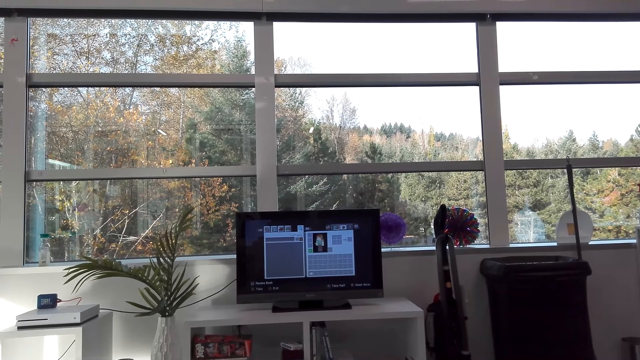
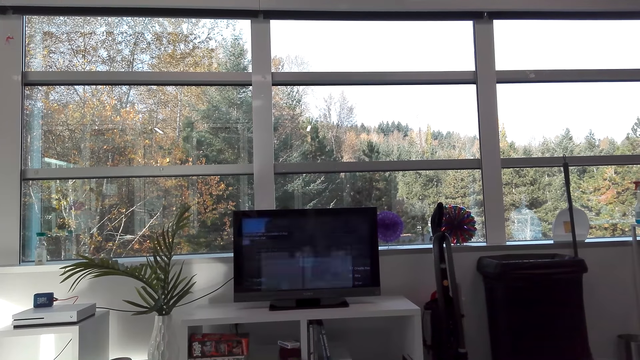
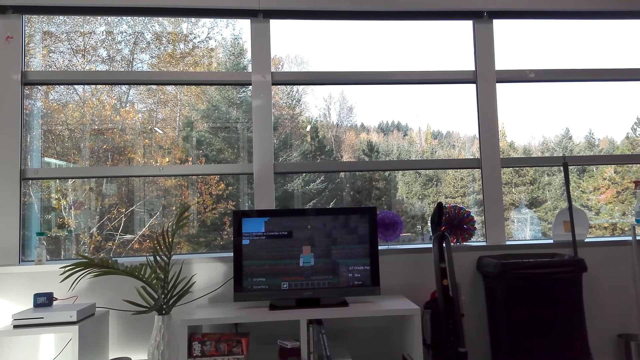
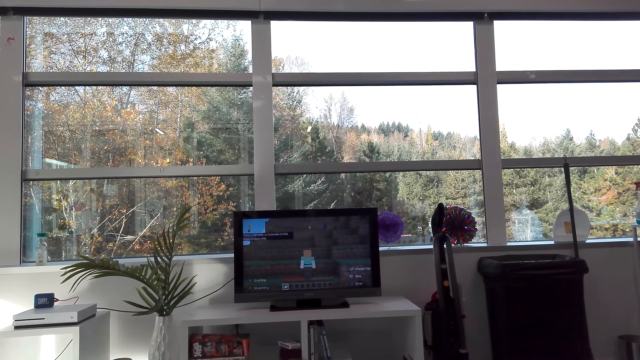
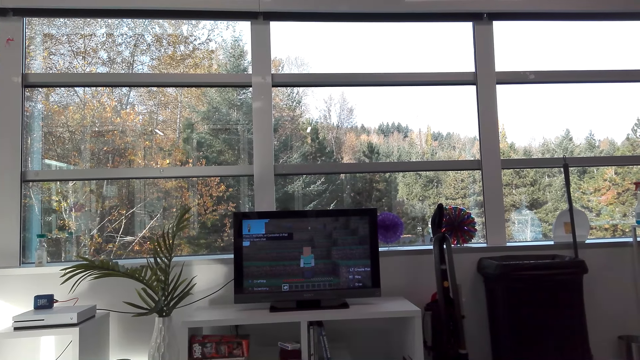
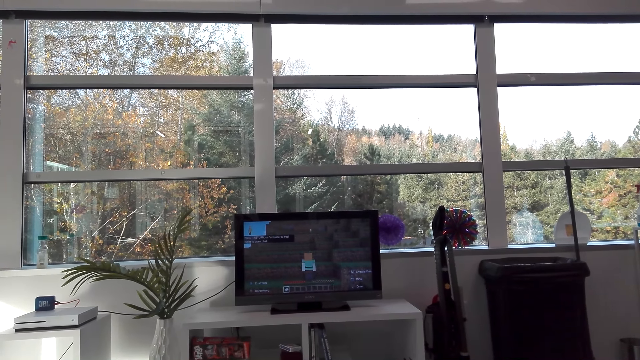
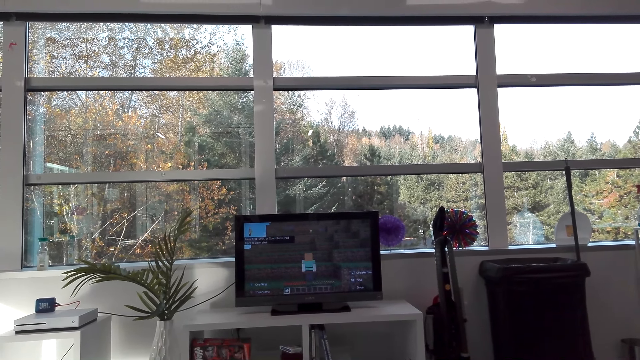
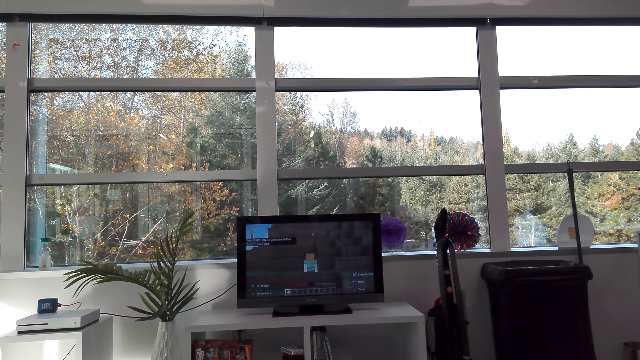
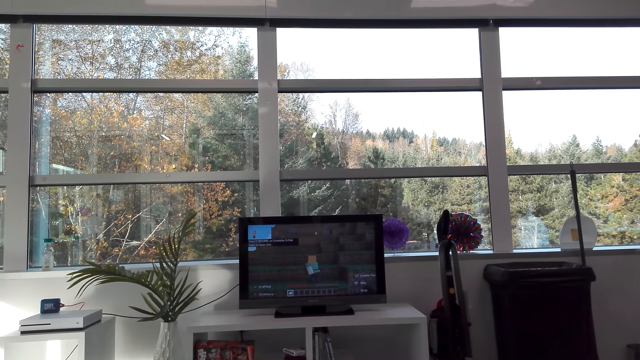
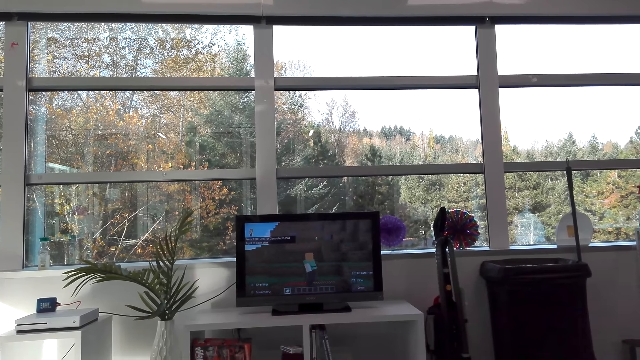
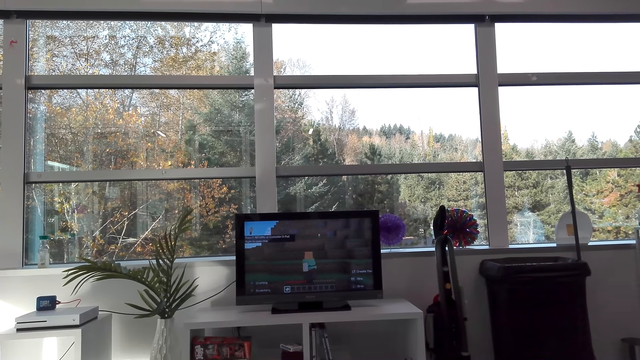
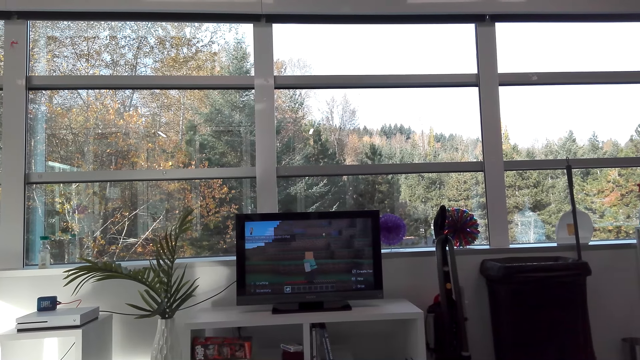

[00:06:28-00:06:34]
The camera wearer talks with a person.

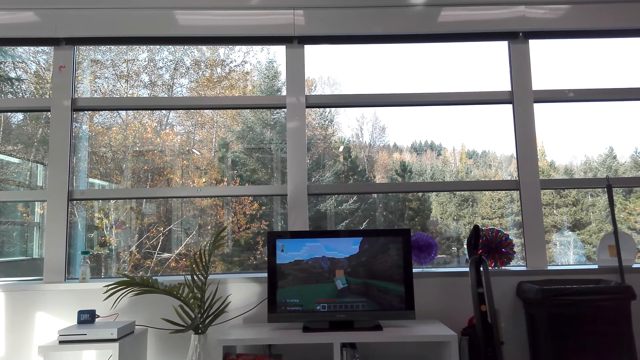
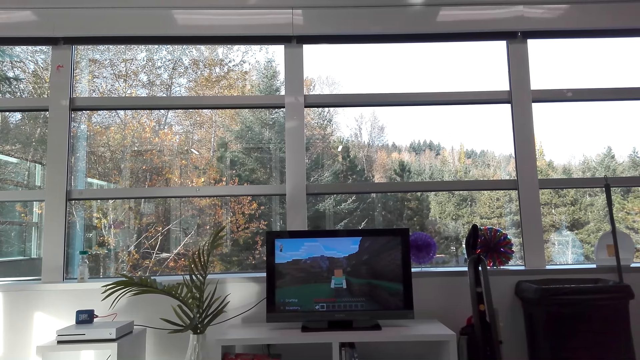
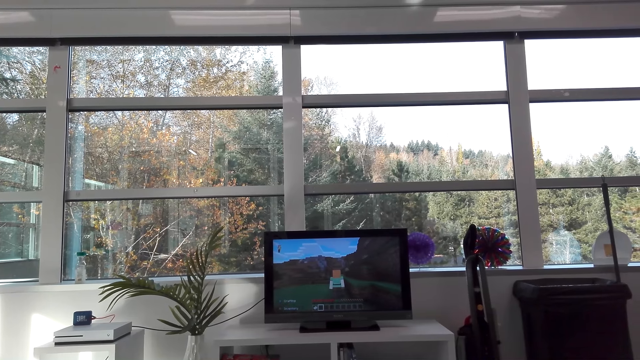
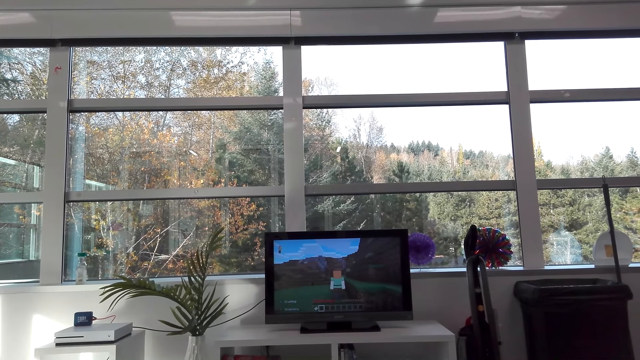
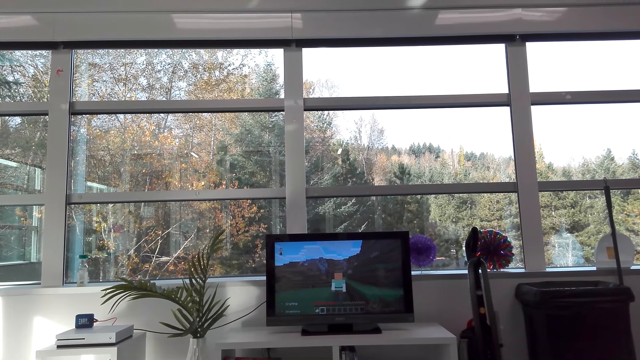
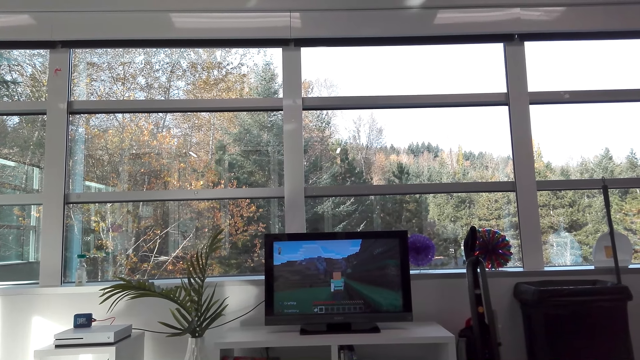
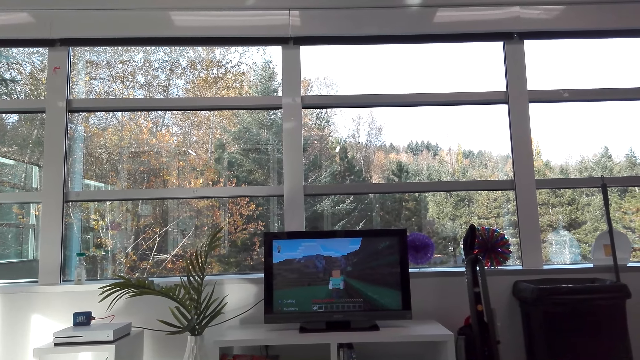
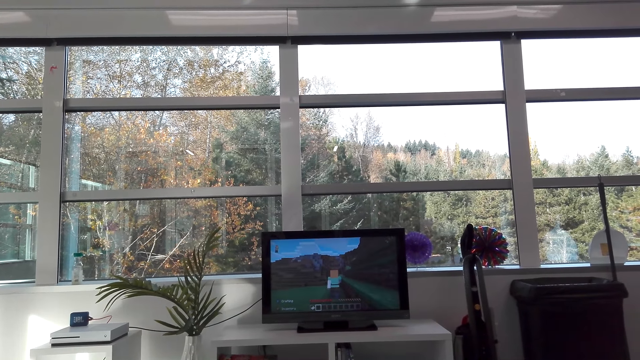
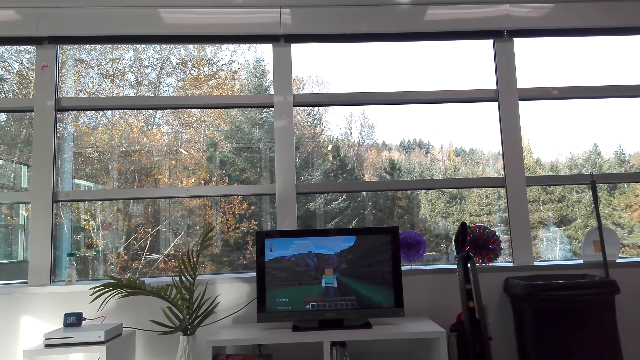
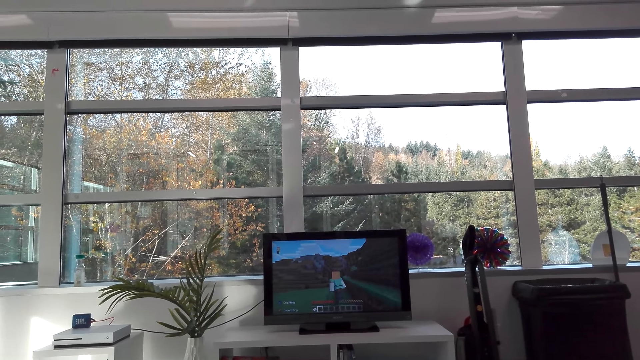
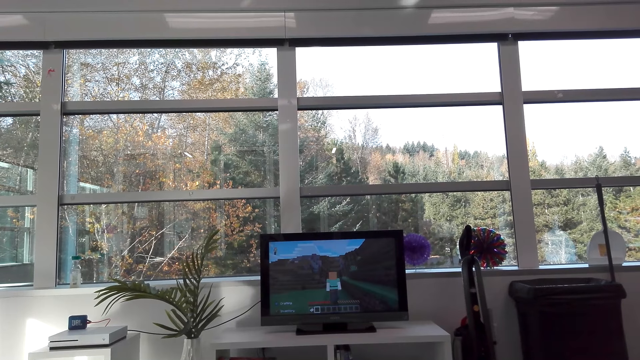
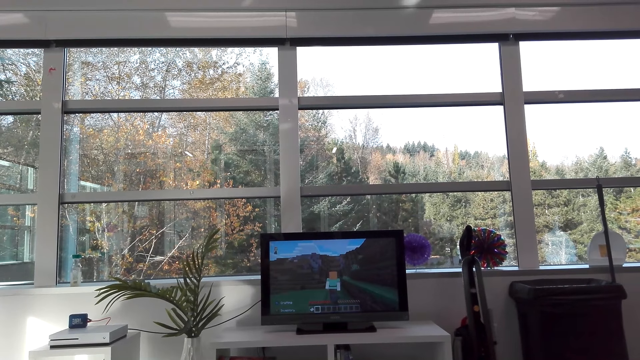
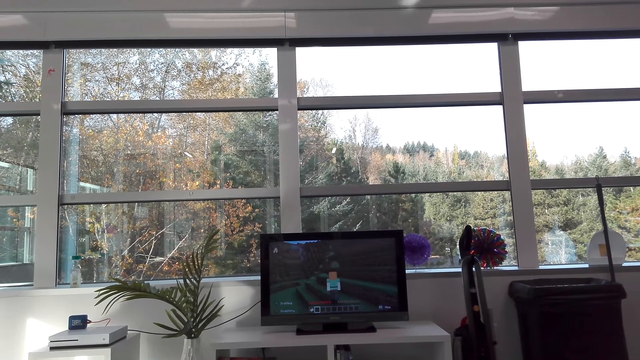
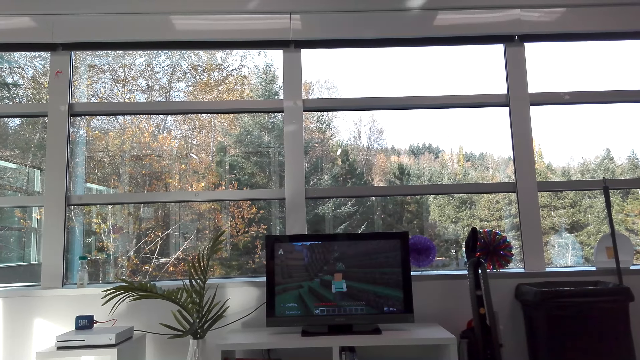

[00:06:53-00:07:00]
The camera wearer plays a television game.

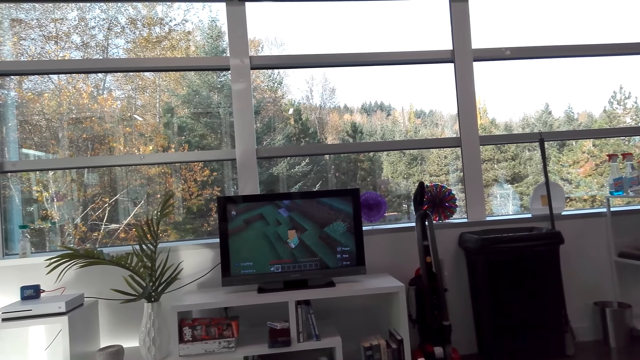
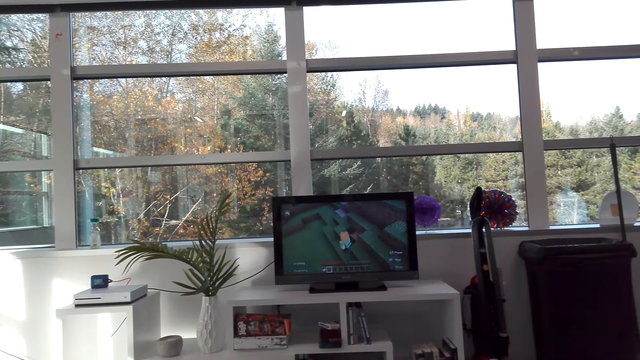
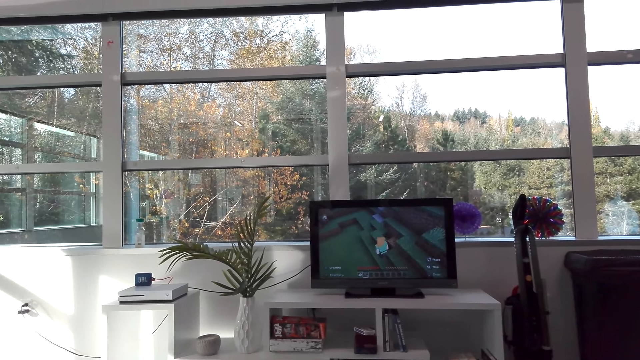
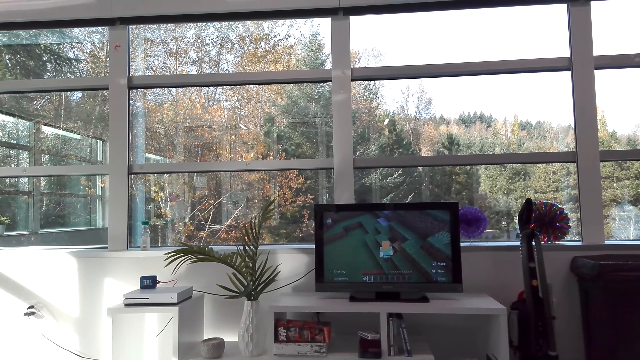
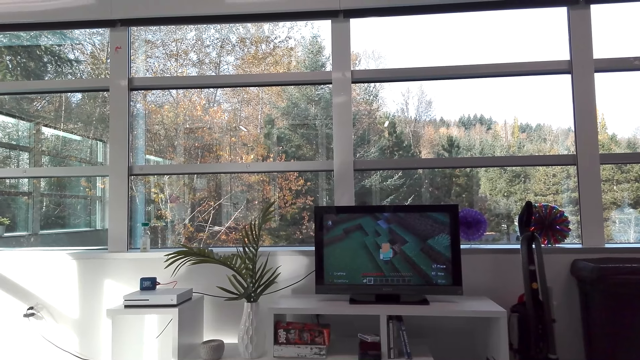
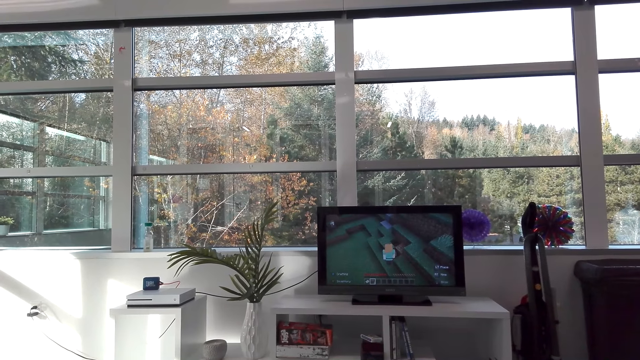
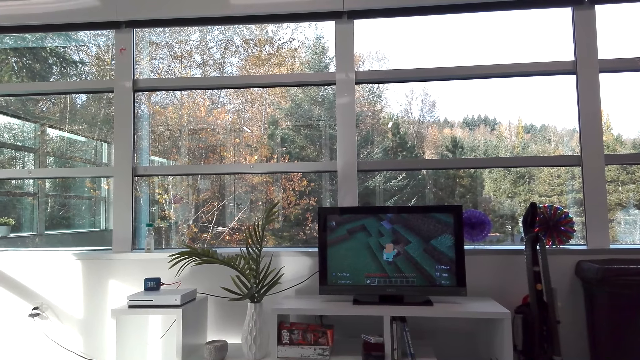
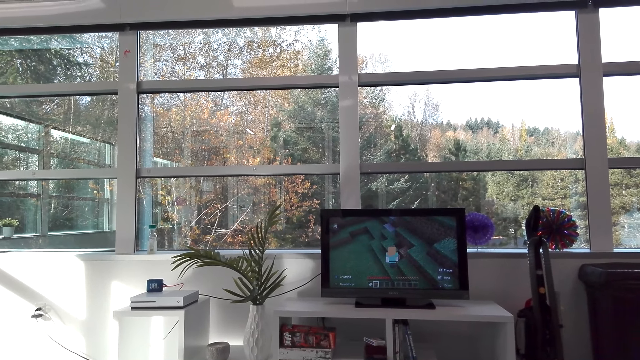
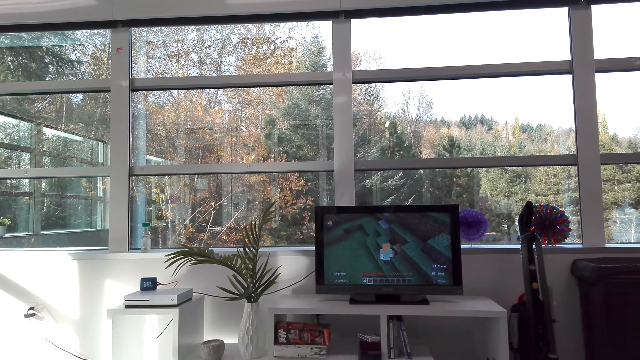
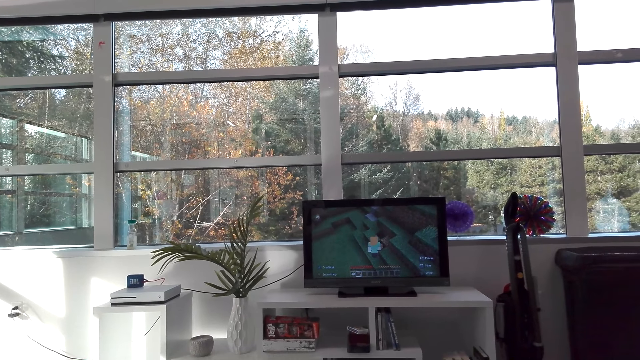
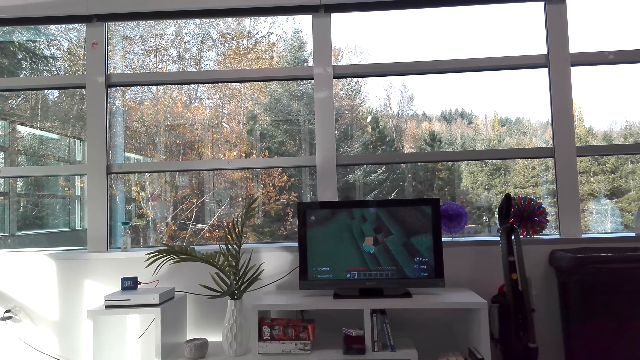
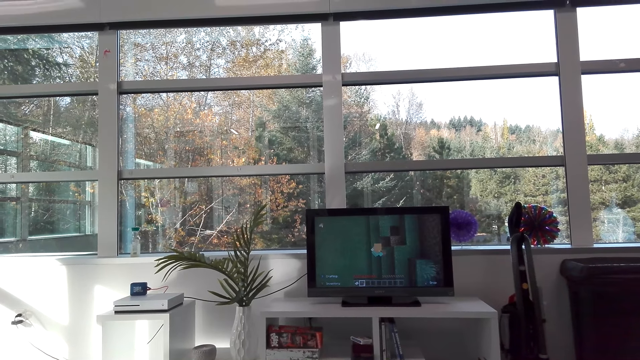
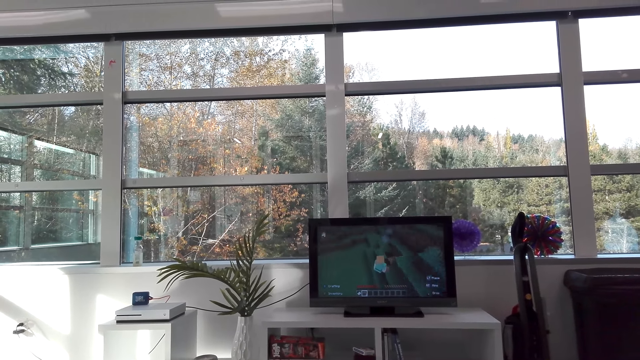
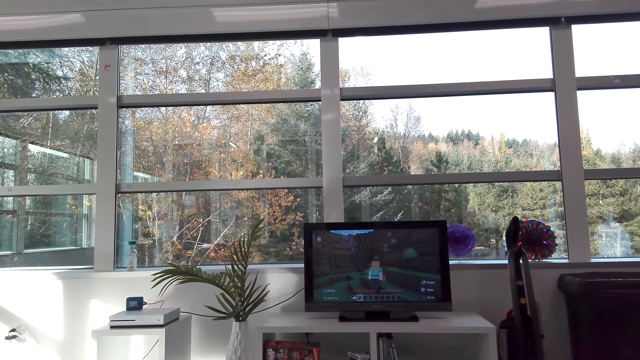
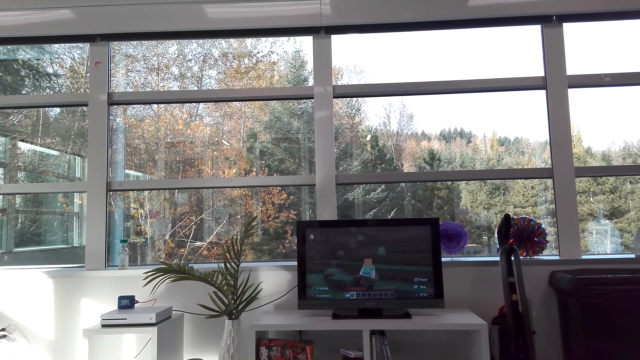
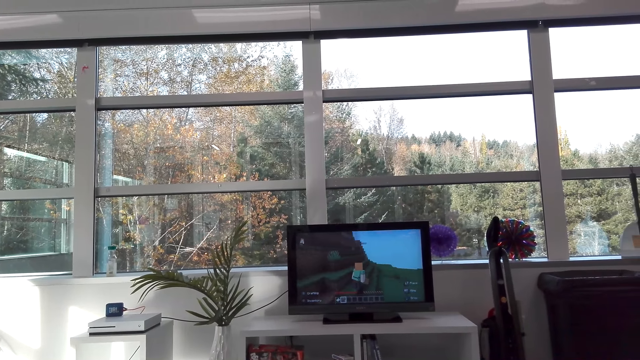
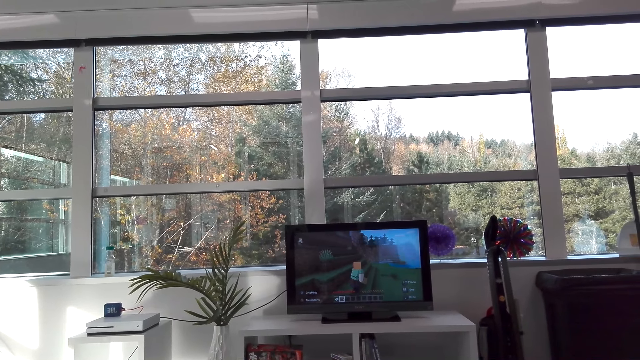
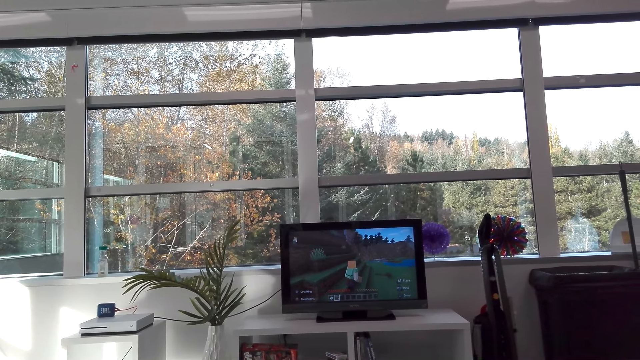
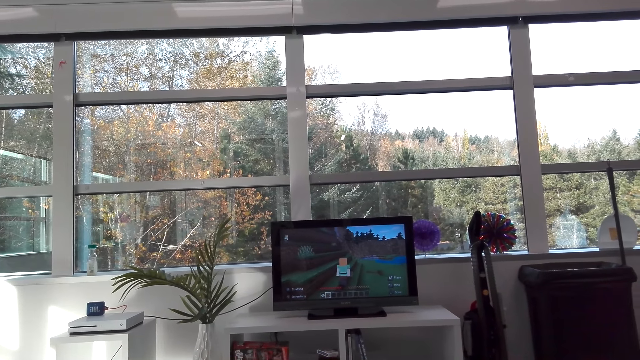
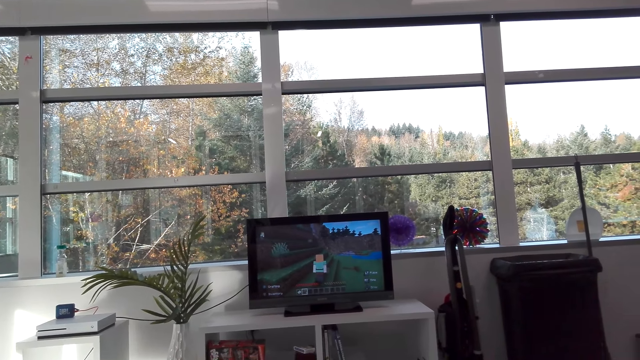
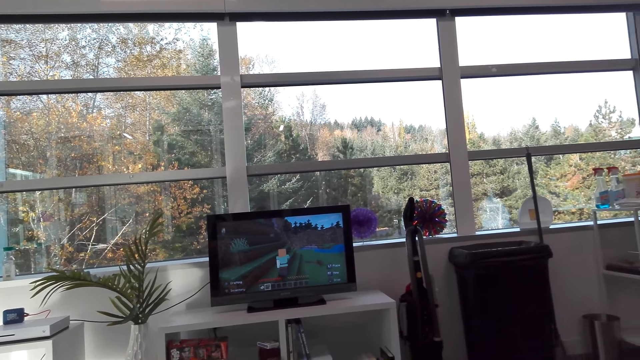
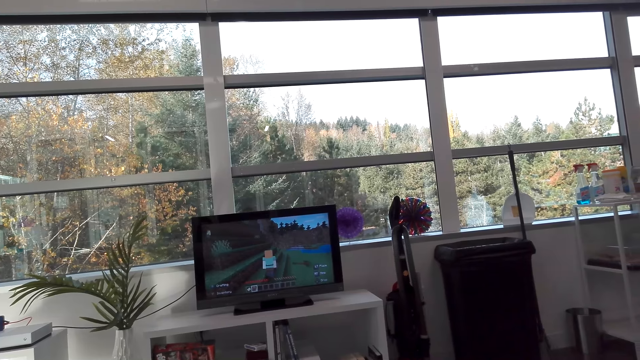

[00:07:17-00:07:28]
The camera wearer talks. They play a television game.
